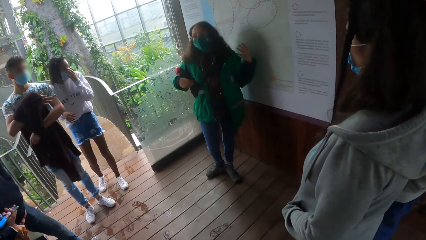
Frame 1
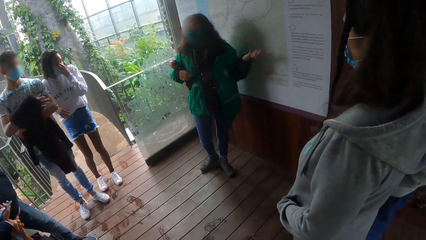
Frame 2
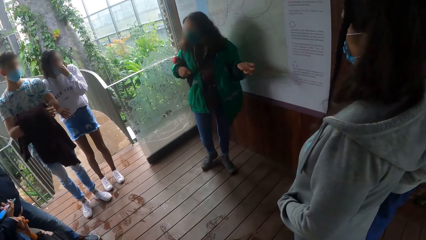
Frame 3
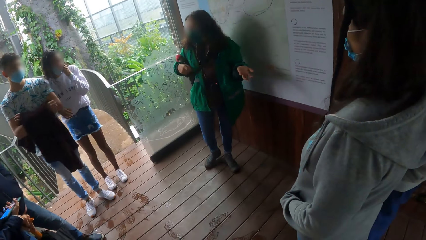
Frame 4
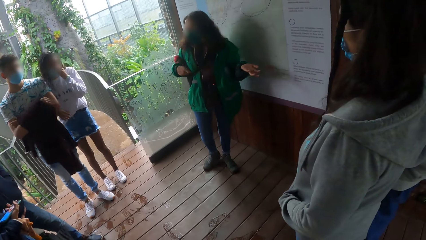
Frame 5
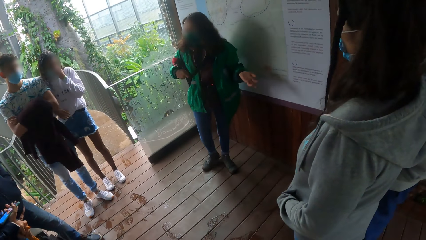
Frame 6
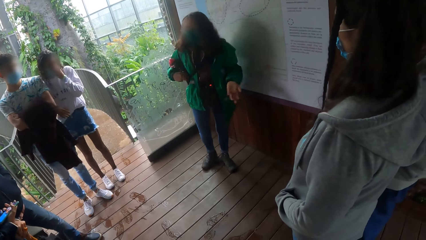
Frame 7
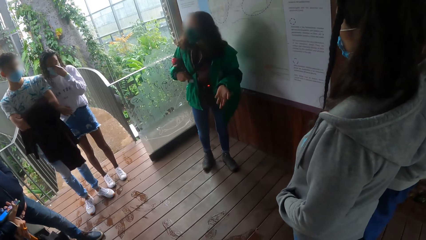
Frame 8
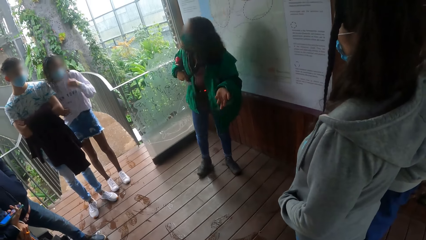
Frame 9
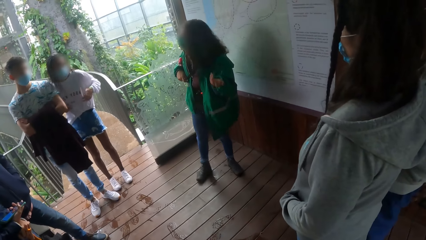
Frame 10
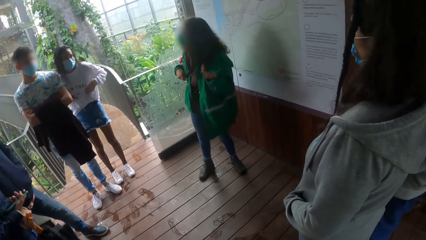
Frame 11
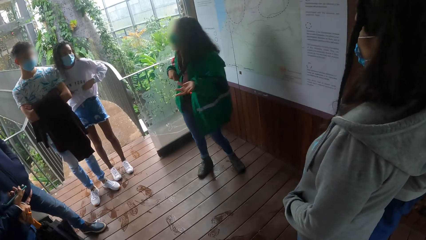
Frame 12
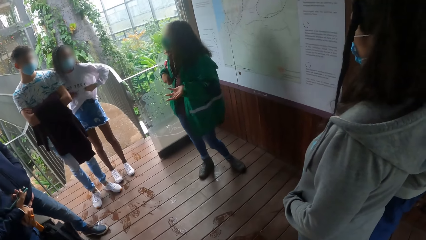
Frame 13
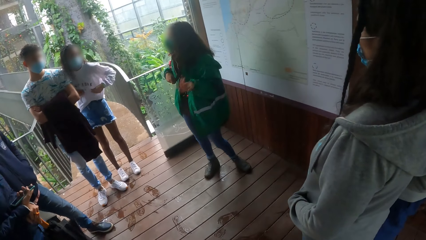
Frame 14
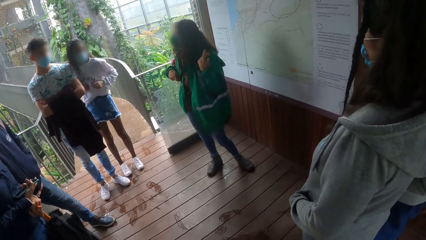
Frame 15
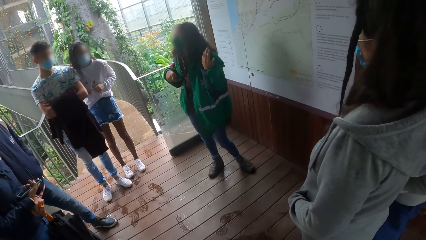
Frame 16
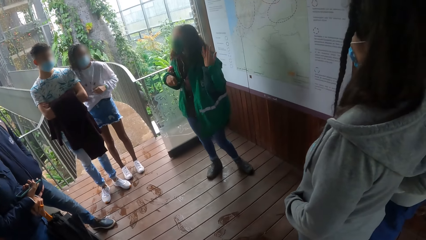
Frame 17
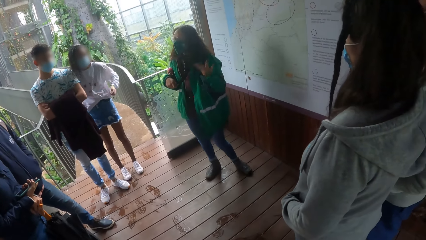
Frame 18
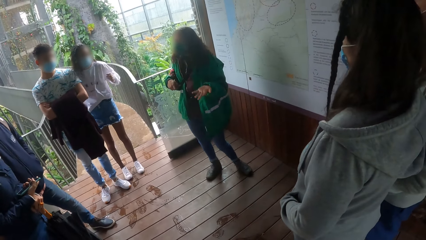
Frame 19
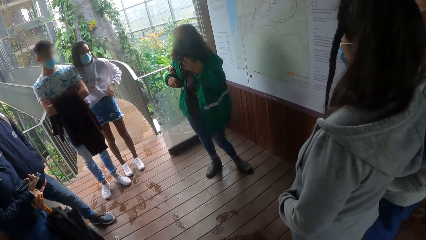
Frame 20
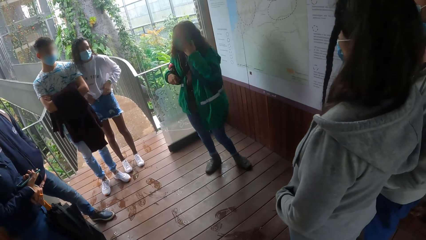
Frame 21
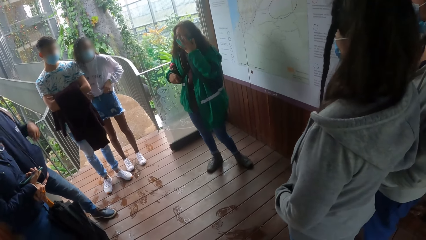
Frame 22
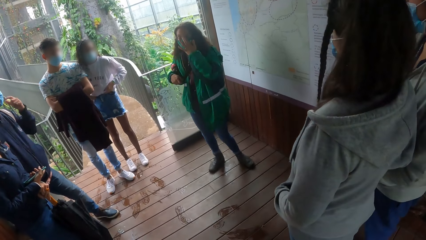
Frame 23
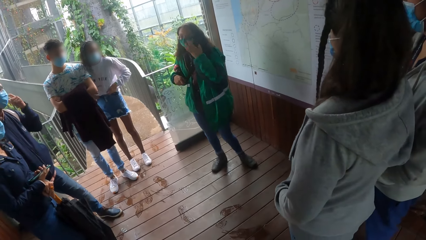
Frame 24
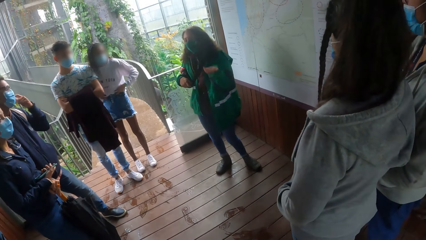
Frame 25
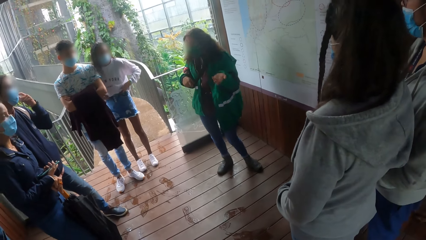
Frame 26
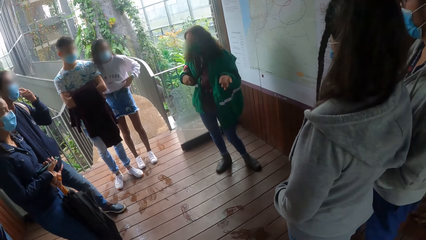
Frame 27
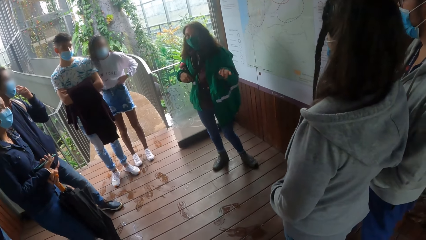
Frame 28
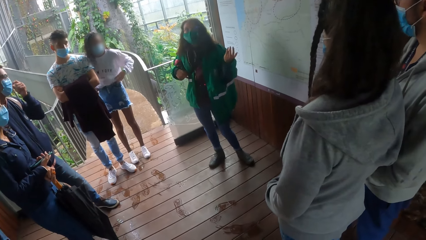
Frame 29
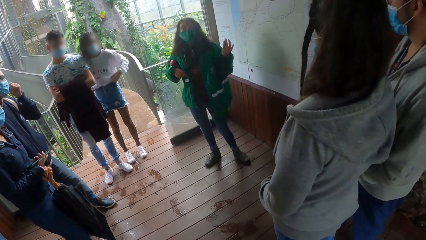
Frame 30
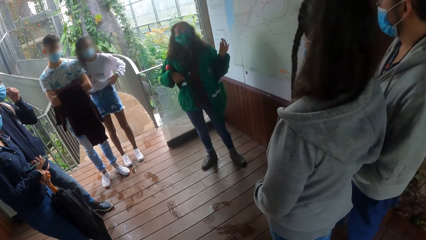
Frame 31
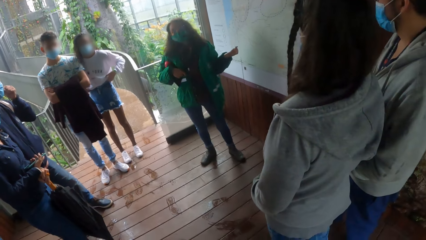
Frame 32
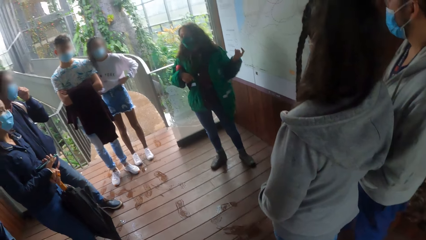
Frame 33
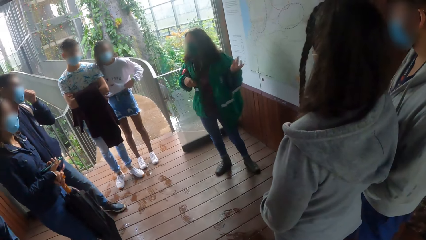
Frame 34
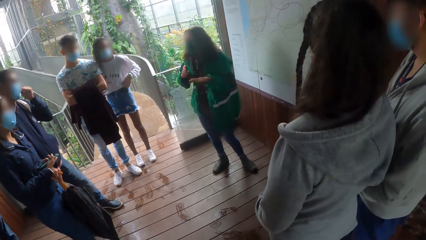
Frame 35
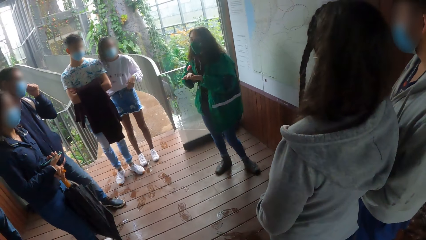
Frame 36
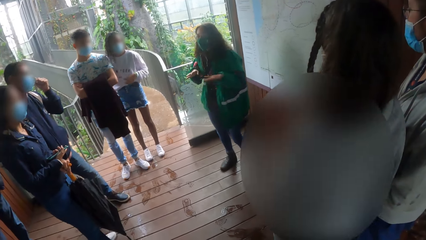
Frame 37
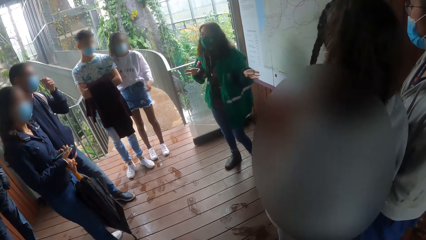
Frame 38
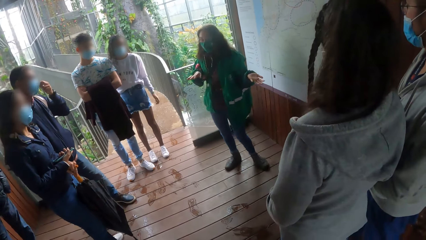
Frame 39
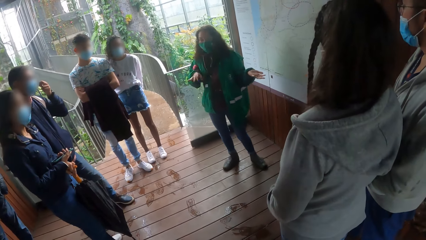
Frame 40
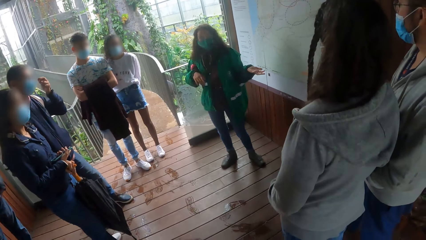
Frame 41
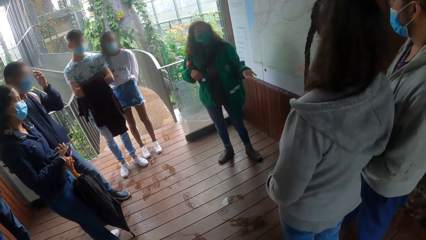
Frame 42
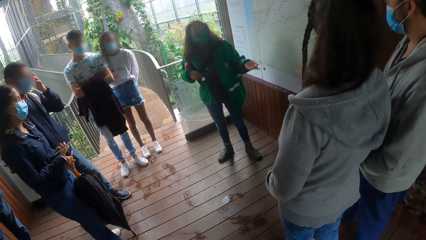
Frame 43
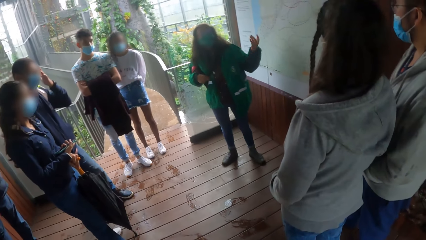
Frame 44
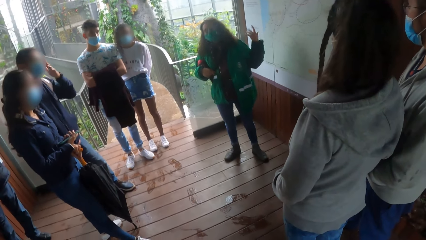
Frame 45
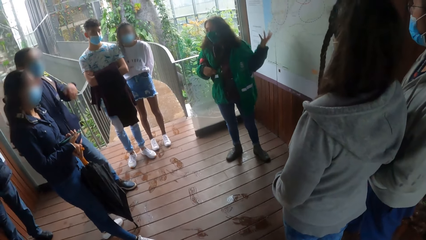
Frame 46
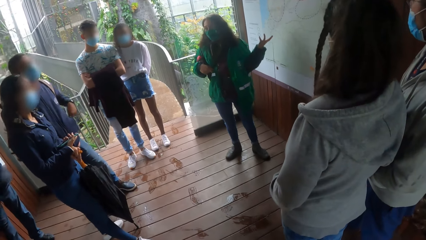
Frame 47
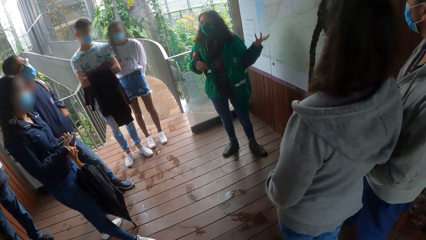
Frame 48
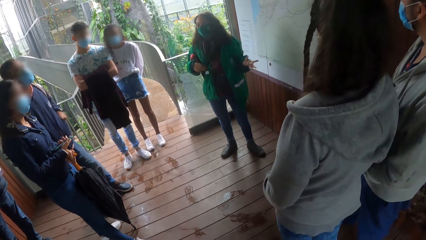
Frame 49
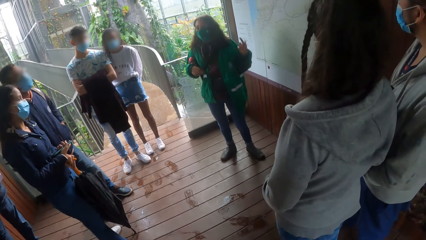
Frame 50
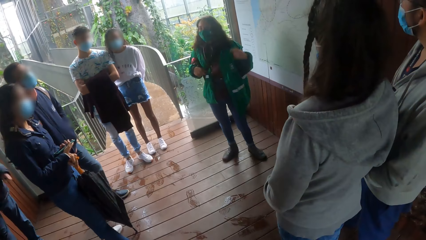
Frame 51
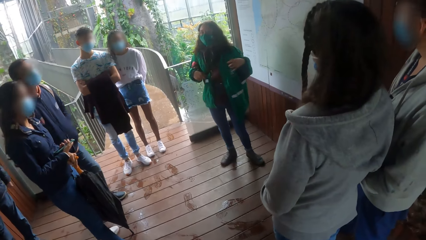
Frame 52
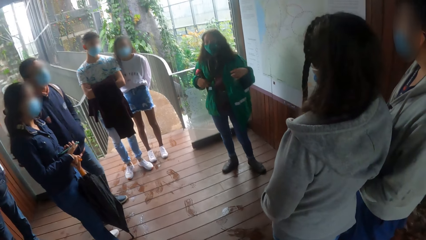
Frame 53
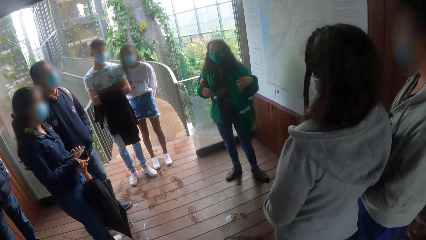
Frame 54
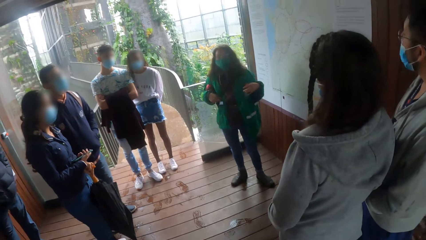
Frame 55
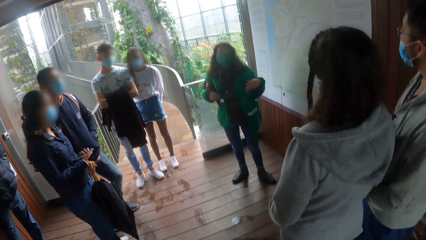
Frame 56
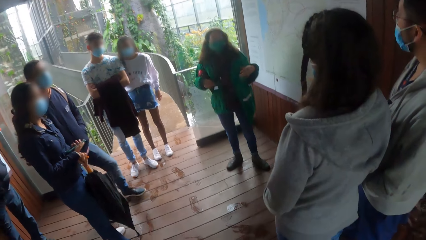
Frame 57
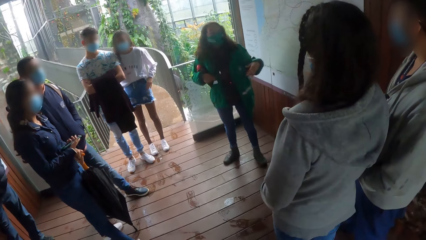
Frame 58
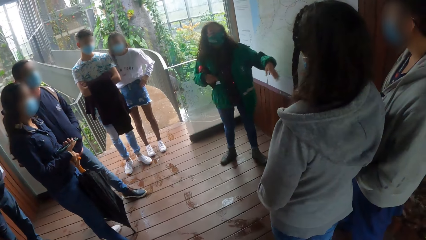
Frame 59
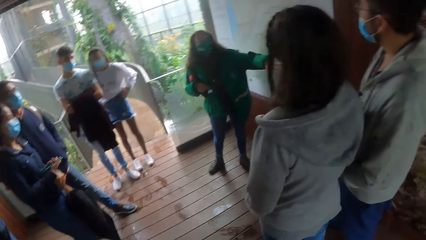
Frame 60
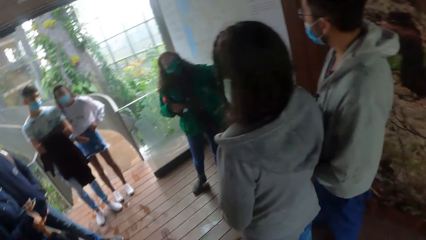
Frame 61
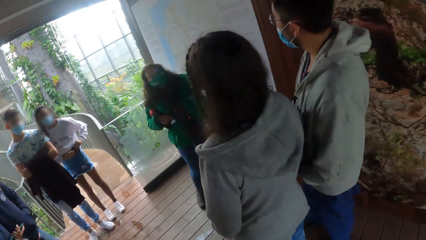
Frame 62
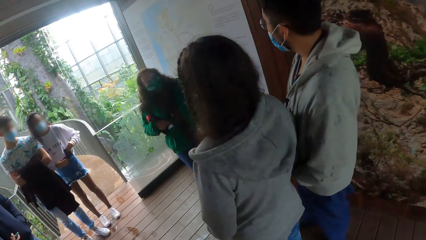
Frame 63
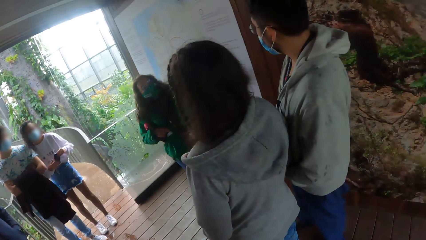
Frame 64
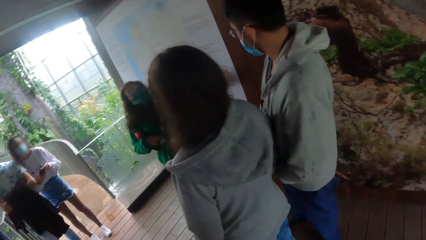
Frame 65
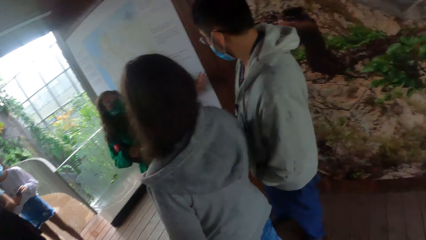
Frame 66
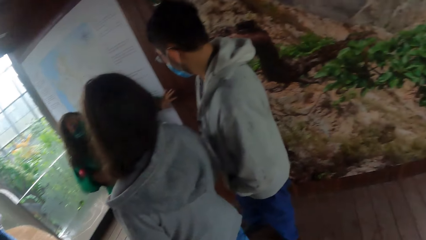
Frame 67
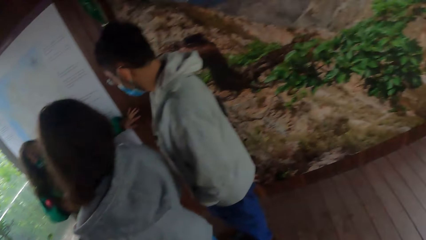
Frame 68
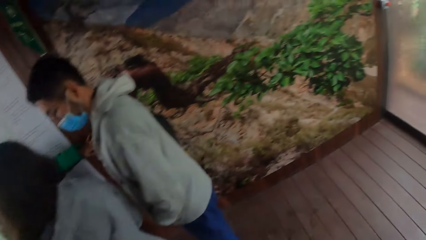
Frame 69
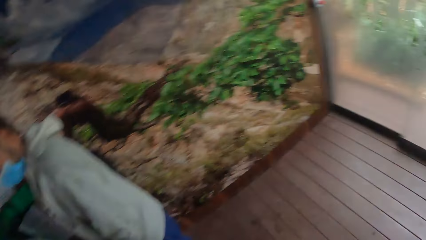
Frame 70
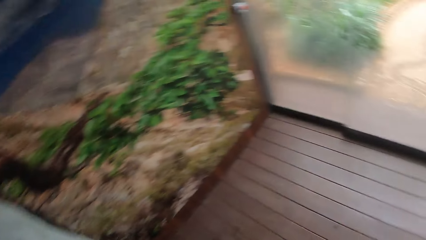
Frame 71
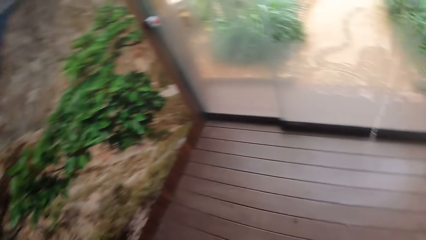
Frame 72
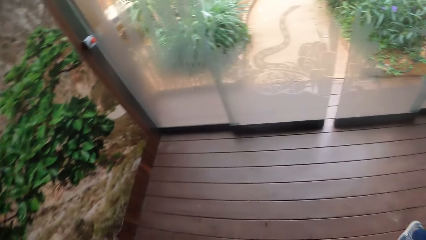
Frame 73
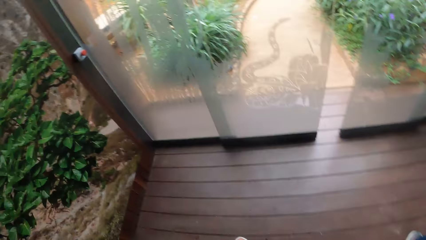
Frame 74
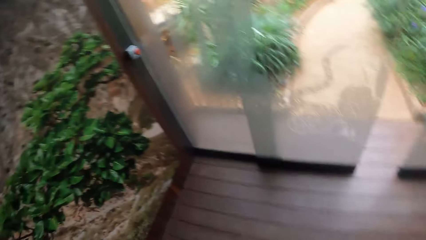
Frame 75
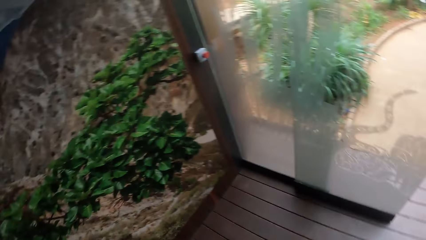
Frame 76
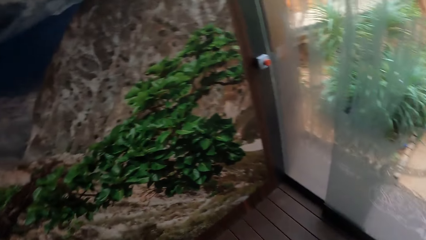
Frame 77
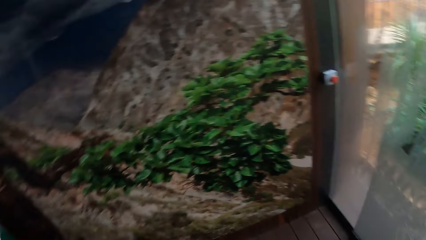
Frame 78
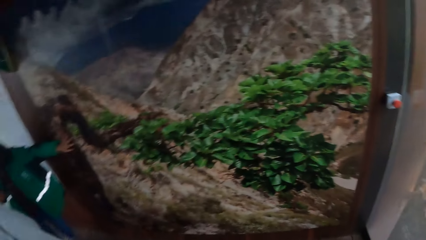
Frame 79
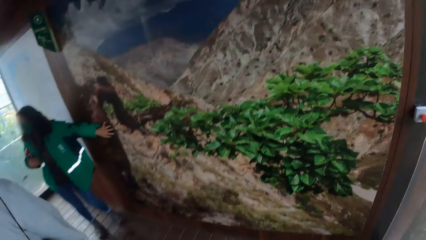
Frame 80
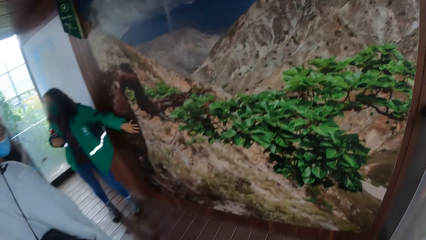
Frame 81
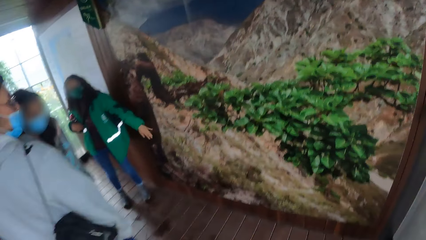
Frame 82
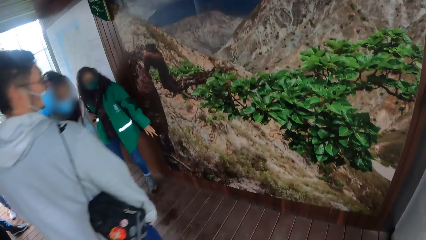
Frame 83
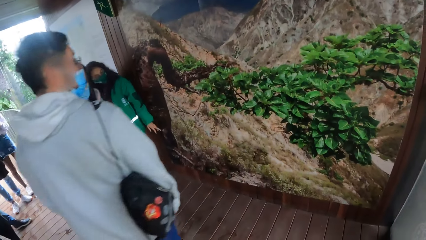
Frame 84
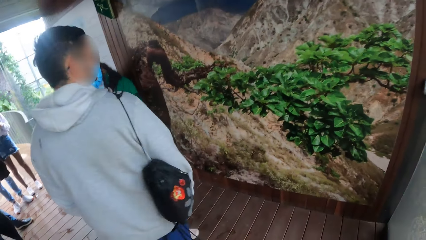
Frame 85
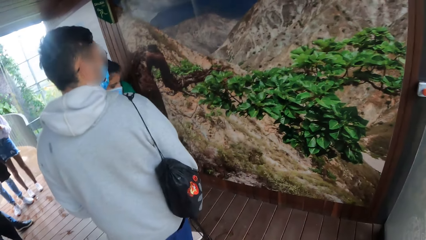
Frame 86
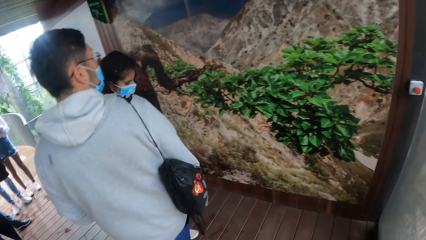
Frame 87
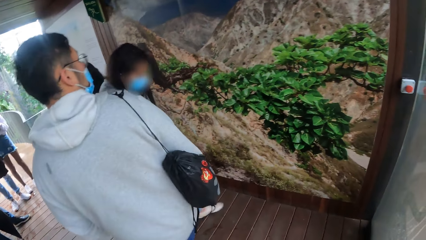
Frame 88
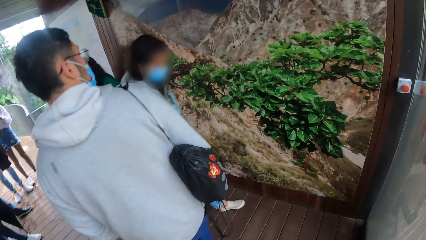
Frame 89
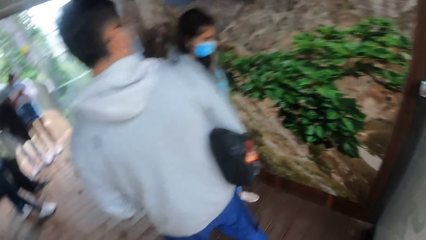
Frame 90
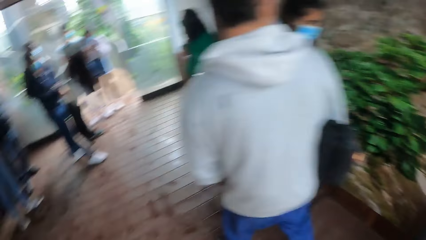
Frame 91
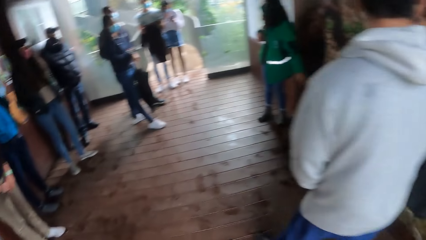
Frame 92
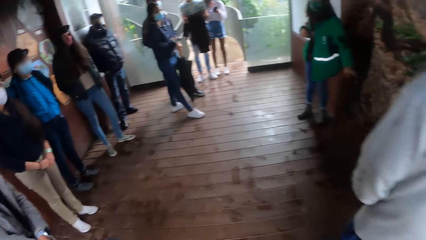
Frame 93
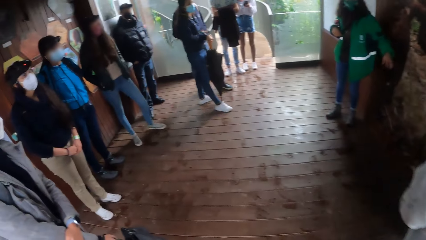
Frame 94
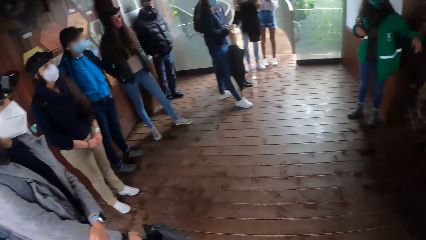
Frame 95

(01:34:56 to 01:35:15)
A man touches his face with his left hand. A woman removes a phone from her pocket with her left hand. The instructor walks around in the room. The camera wearer walks around in the room and looks around in the room. Another woman touches a board with her left hand.
